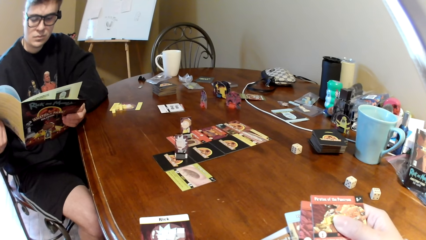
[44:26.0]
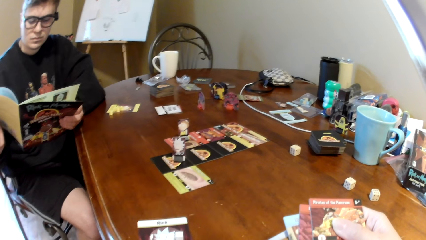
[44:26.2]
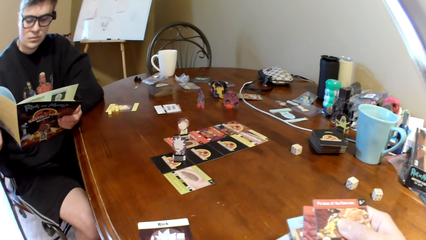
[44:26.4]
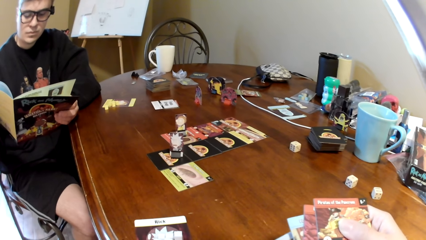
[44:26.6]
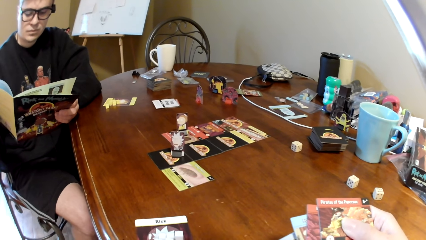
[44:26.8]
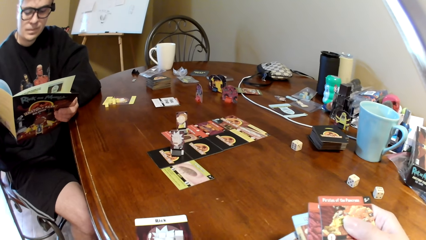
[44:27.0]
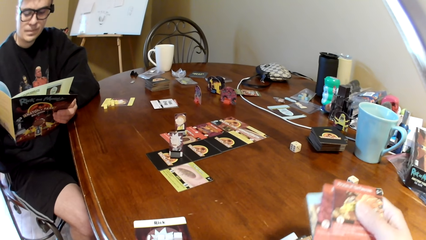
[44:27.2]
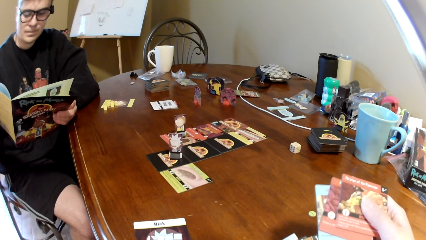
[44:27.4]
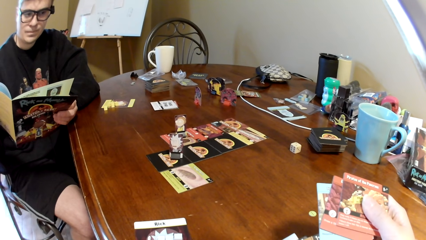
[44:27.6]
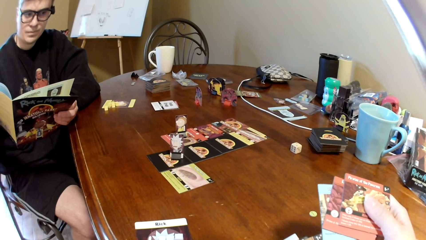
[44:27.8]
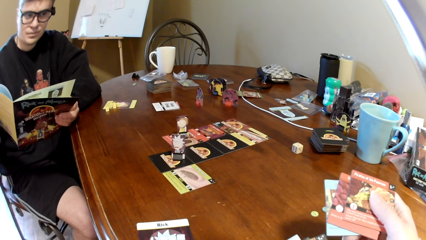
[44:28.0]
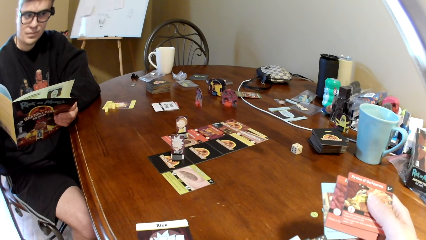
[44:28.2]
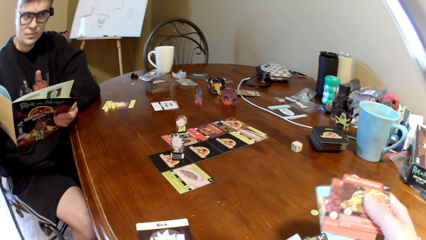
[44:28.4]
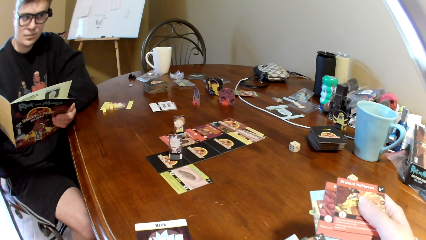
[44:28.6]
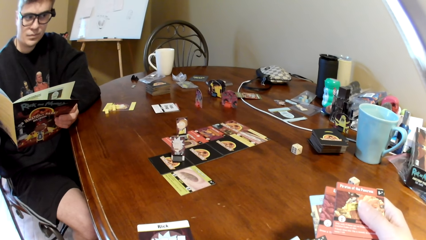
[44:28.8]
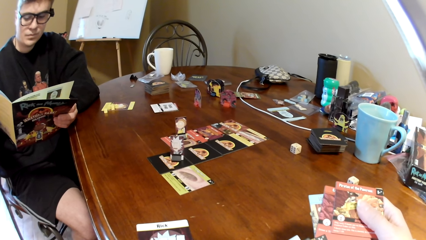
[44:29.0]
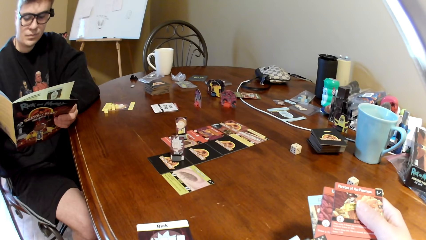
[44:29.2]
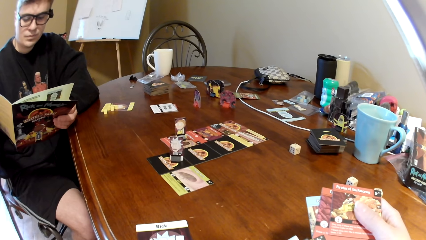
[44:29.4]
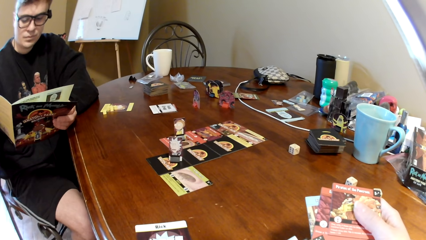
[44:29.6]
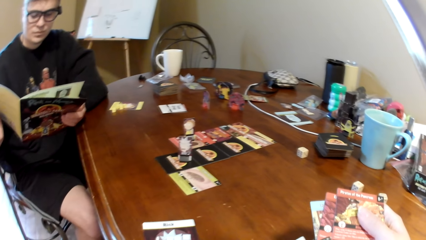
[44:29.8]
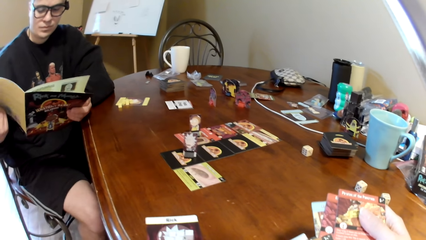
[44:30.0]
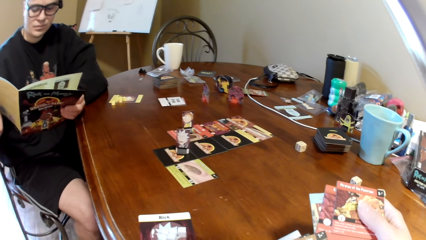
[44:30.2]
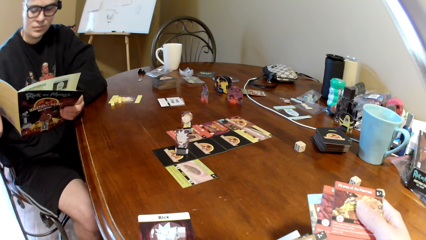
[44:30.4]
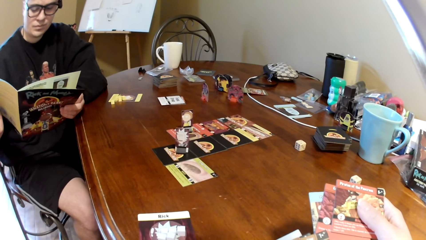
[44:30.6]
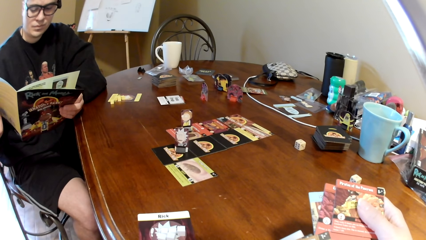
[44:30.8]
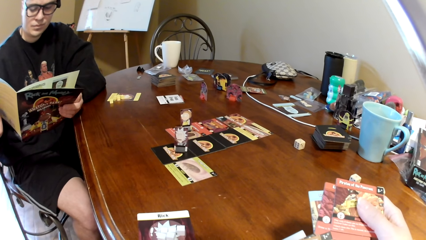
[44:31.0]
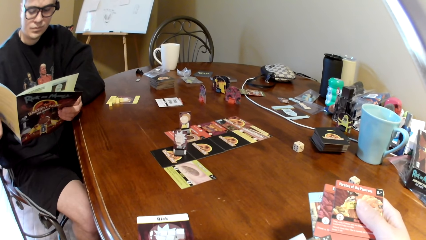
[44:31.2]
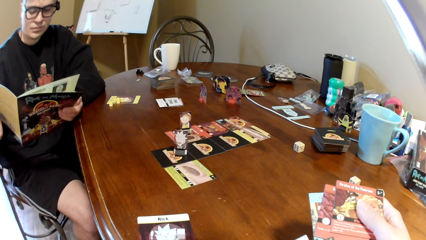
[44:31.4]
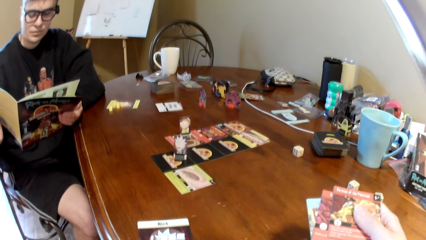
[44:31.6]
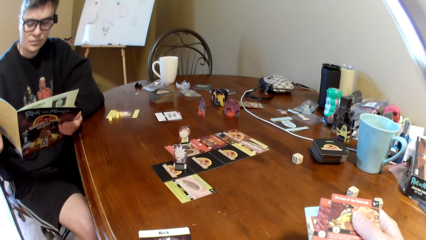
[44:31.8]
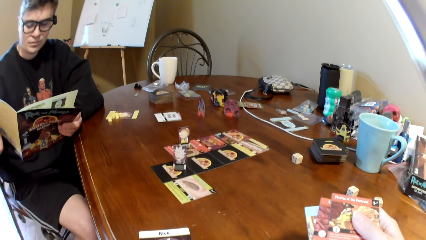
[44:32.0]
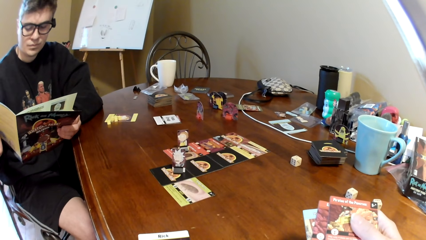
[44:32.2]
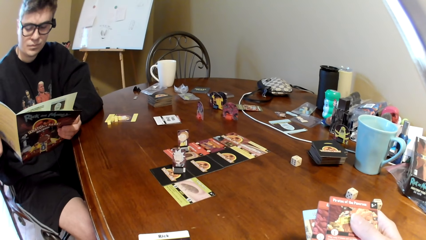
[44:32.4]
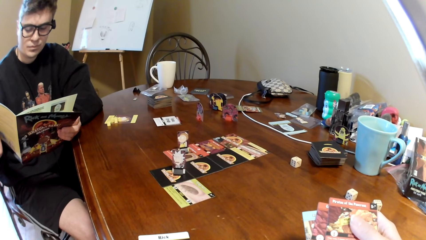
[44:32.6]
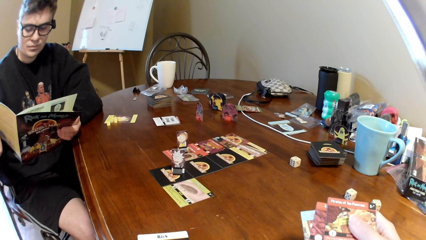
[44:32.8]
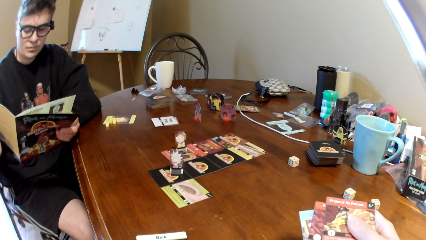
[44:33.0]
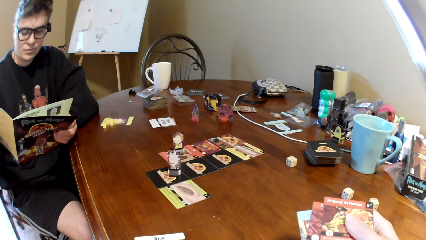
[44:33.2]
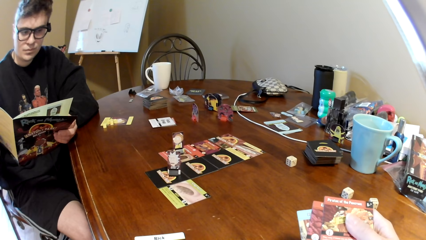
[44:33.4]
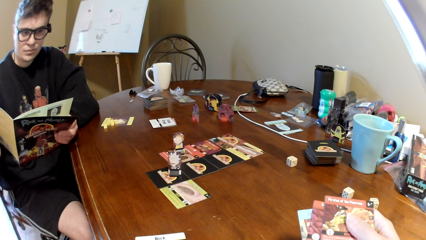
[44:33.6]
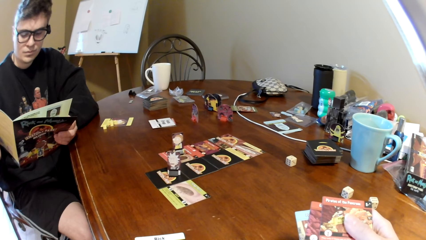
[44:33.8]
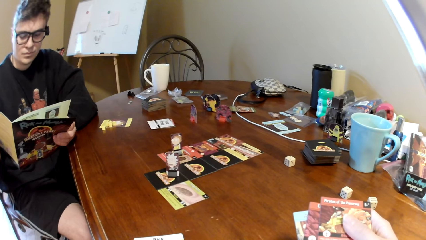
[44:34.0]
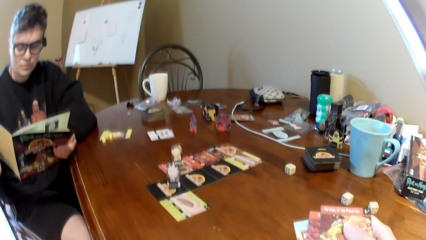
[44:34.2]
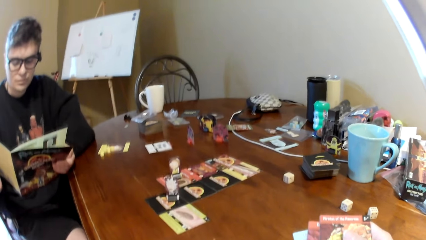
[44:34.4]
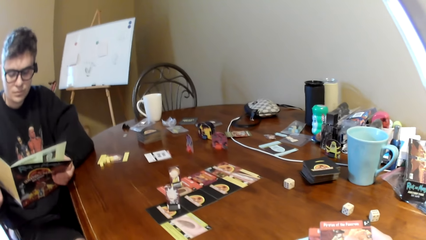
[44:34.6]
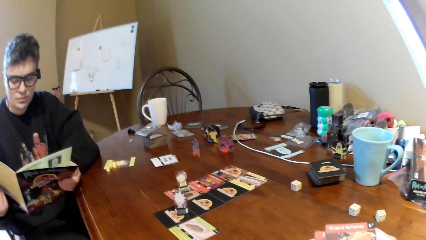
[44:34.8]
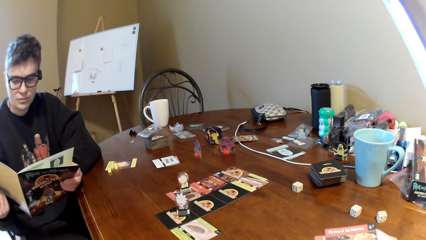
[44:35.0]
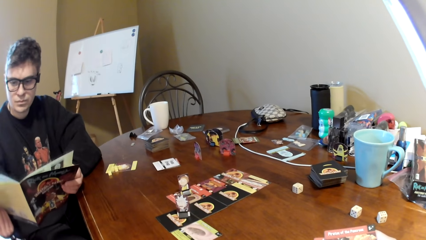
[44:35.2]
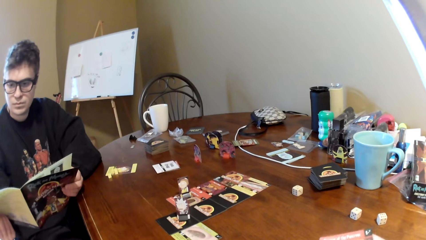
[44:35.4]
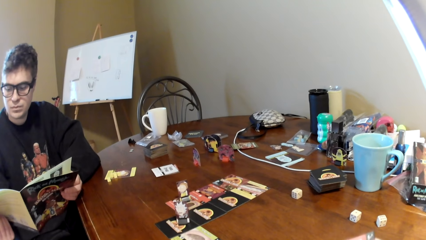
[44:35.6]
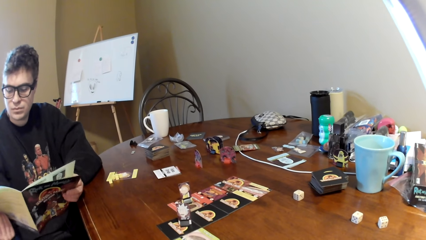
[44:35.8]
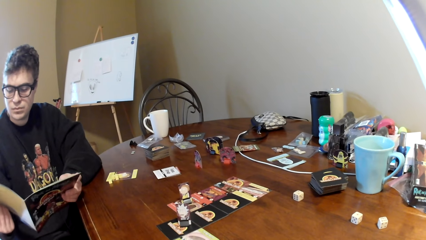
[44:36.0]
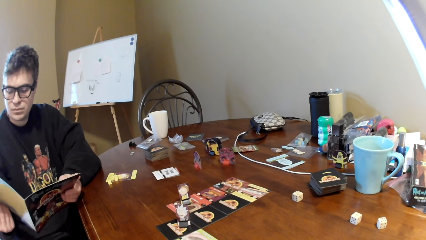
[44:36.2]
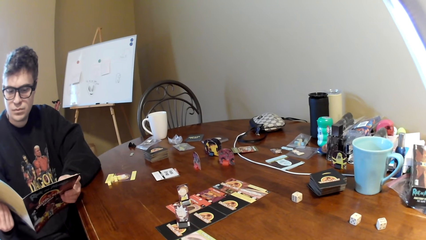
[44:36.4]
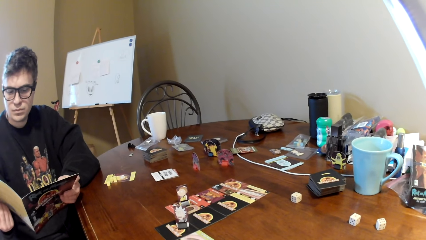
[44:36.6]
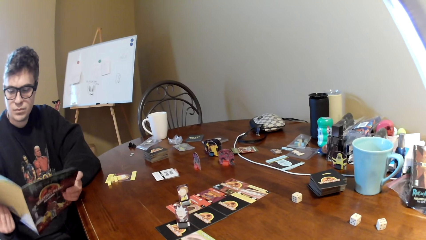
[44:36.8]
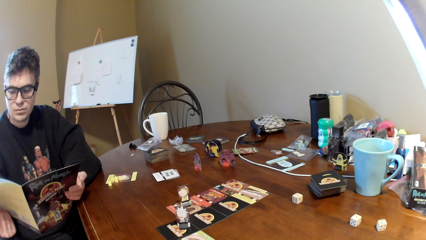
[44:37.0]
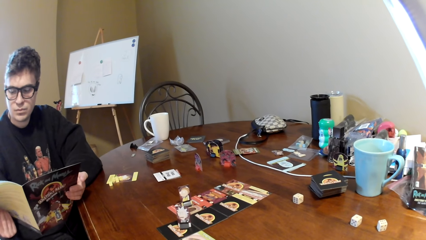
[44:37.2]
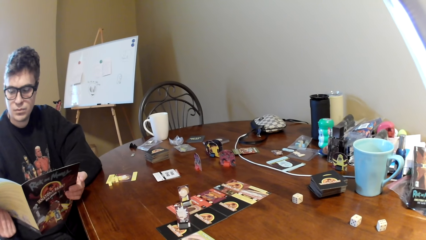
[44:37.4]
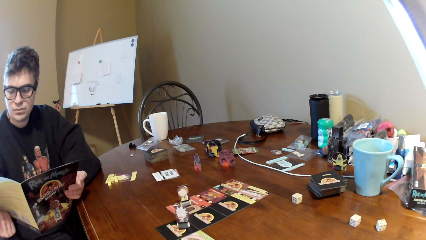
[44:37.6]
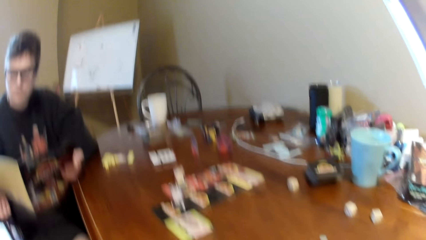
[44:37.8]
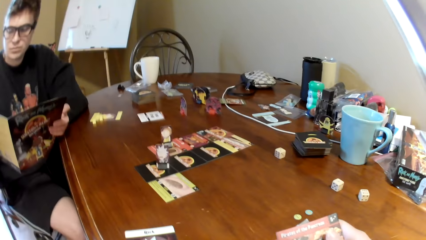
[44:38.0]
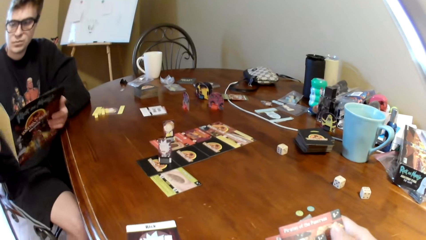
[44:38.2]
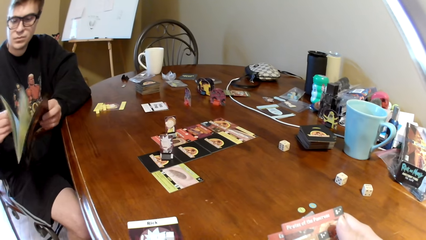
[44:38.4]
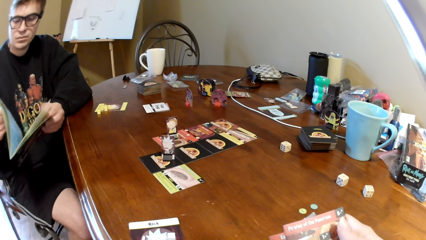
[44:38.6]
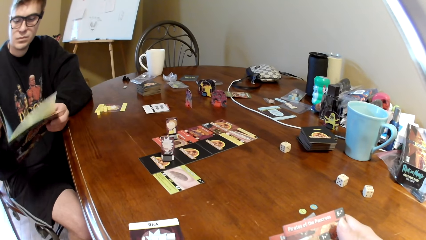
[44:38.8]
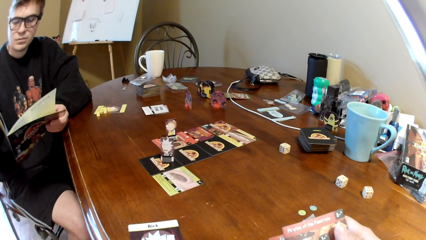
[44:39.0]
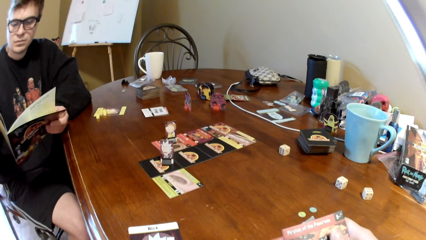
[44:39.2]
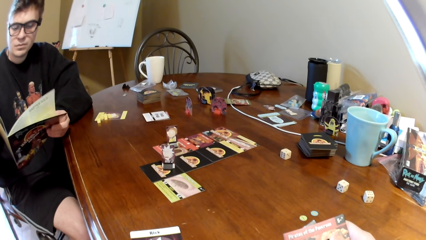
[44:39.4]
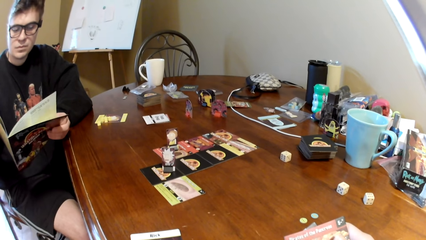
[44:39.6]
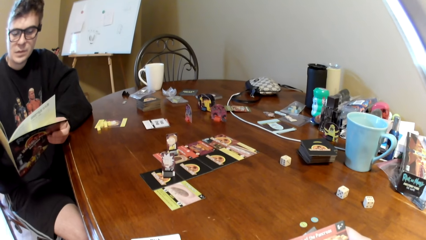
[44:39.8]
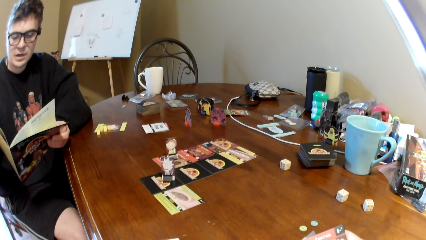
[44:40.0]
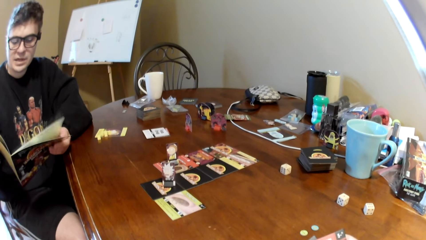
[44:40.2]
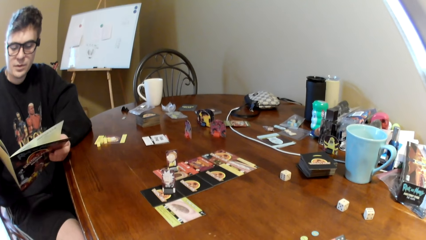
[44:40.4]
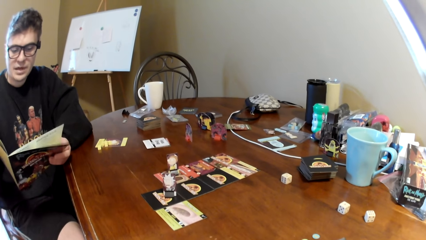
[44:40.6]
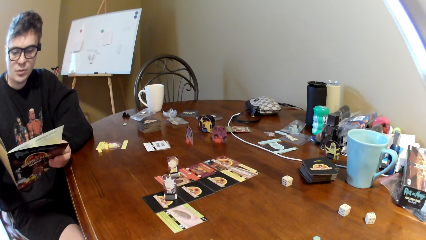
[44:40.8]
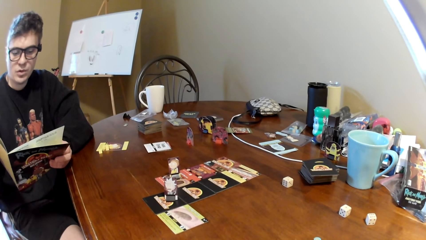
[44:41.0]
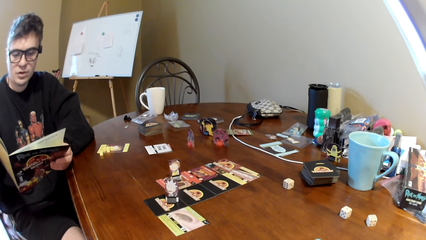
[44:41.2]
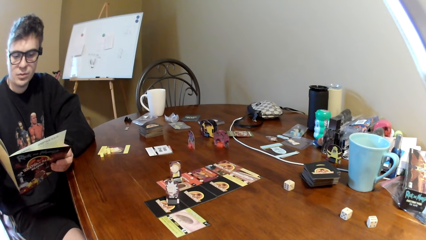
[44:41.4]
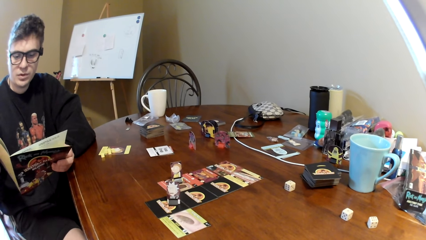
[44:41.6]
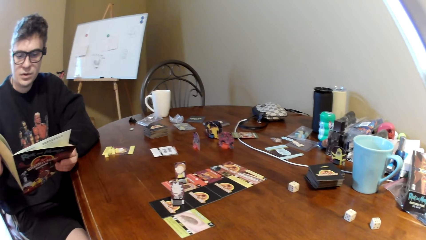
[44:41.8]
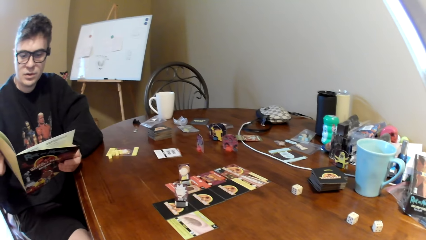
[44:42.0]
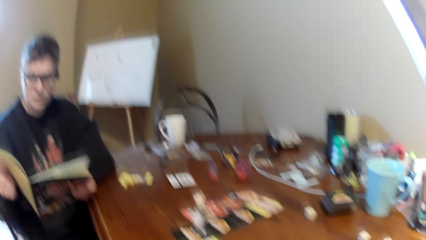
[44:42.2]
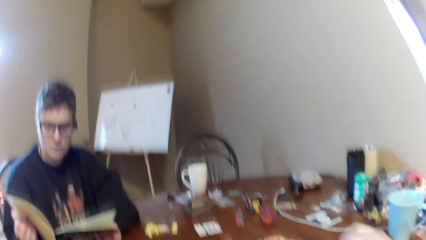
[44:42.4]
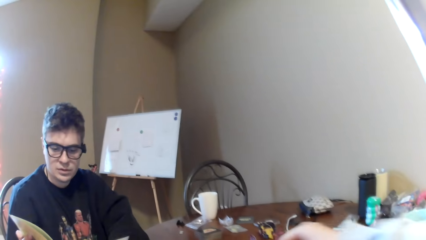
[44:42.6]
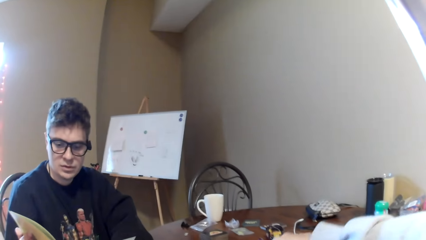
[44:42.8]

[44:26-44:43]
The camera wearer moves the playing cards. The man reads the magazine, turns the pages of the magazine, and reads the magazine.
